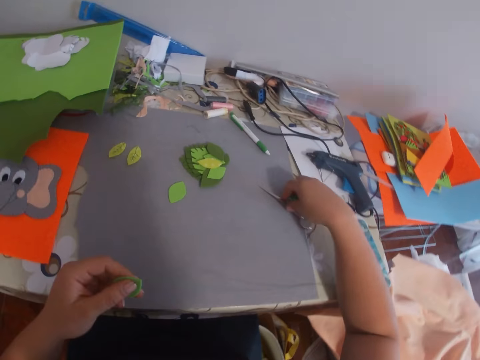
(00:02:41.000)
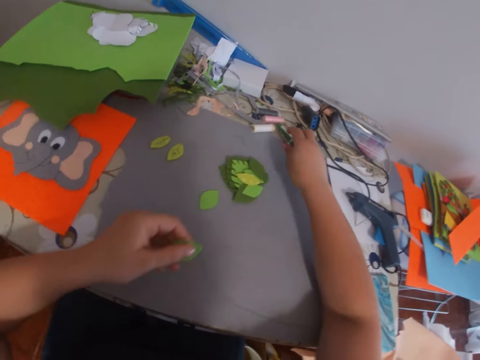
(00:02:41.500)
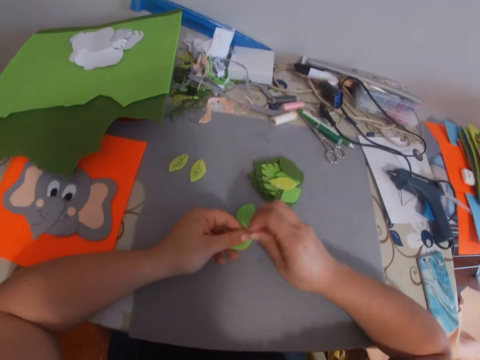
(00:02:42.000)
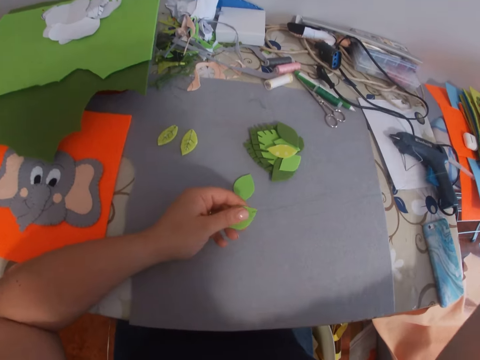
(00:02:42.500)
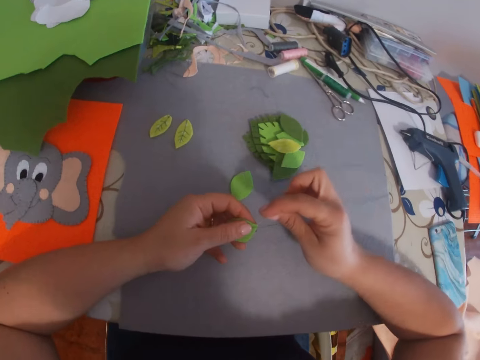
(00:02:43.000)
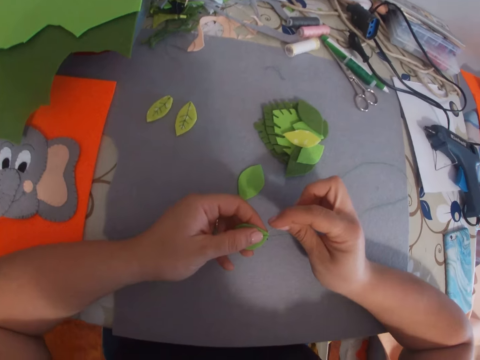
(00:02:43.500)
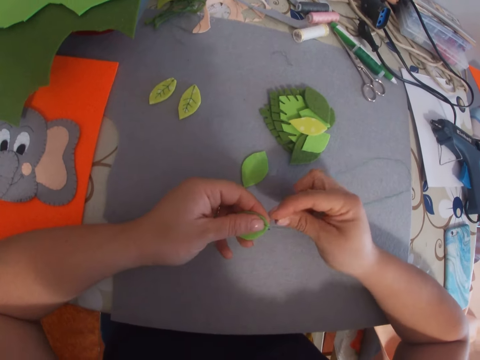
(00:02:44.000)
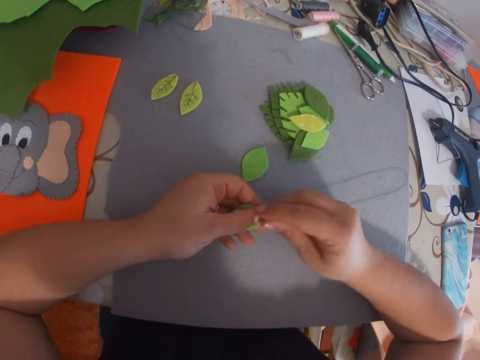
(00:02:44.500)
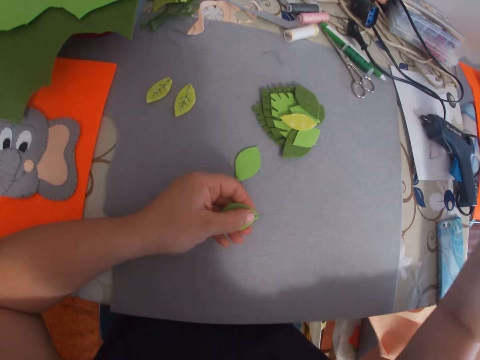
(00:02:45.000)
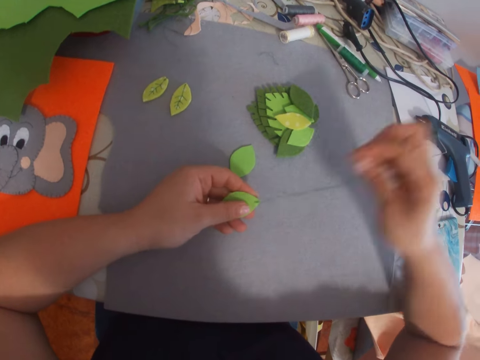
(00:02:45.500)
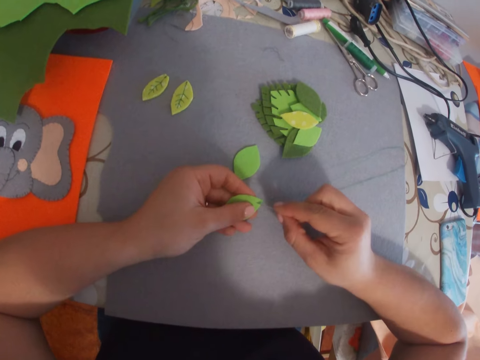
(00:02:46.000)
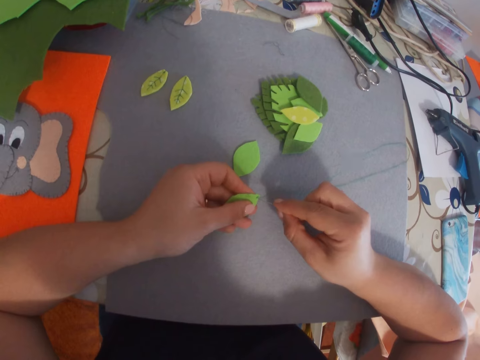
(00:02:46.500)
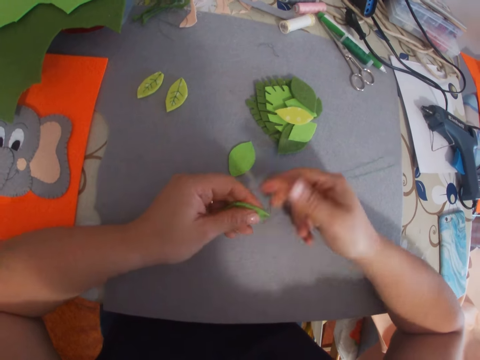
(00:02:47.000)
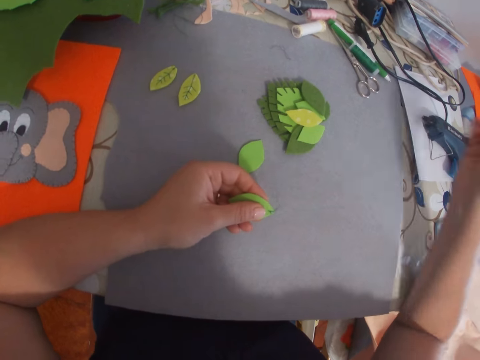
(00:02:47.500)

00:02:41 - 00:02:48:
The camera wearer pushes a pen aside. They push the scissors aside. They sew the leaf craft with the needle and thread.

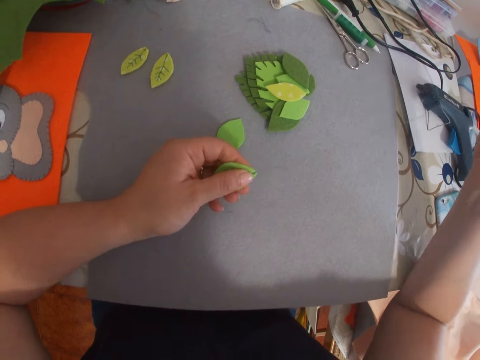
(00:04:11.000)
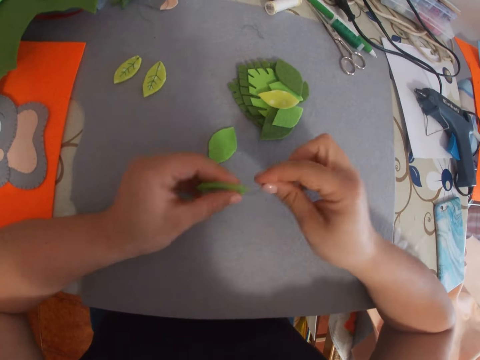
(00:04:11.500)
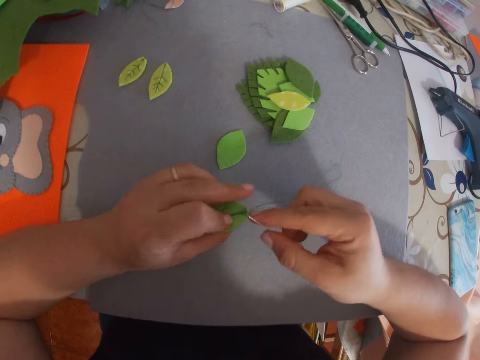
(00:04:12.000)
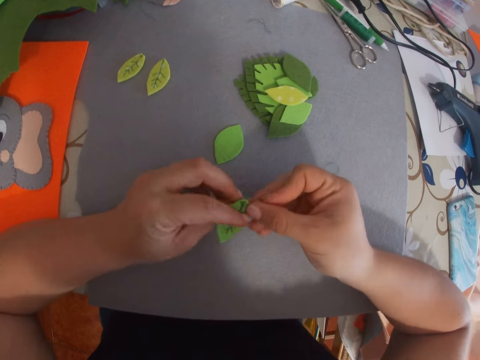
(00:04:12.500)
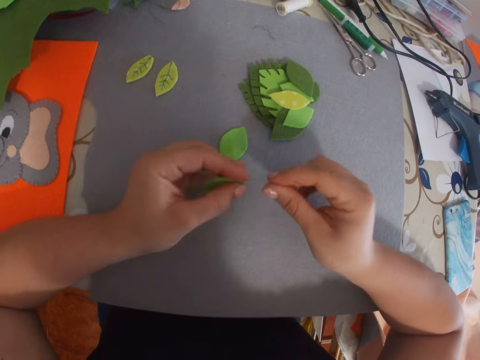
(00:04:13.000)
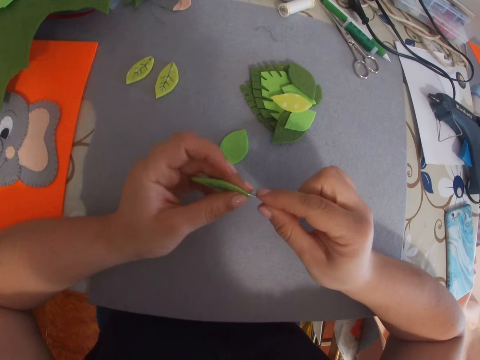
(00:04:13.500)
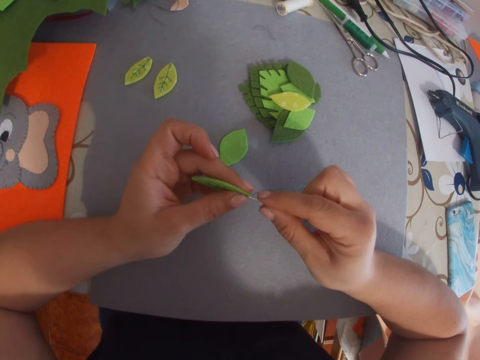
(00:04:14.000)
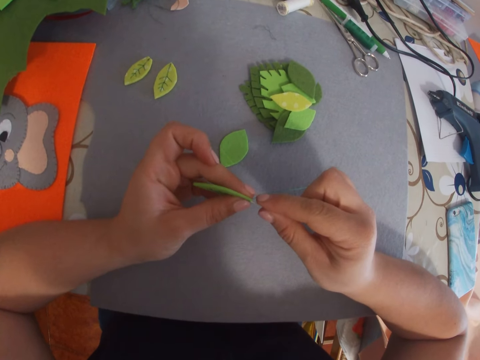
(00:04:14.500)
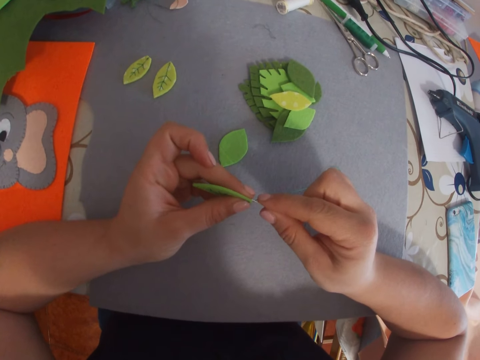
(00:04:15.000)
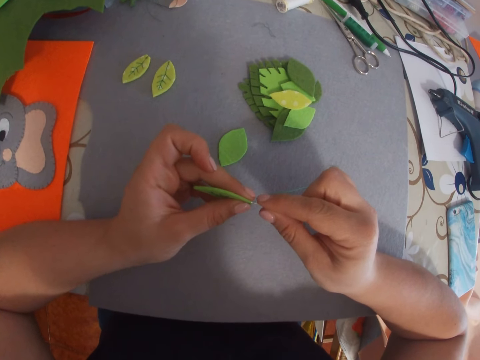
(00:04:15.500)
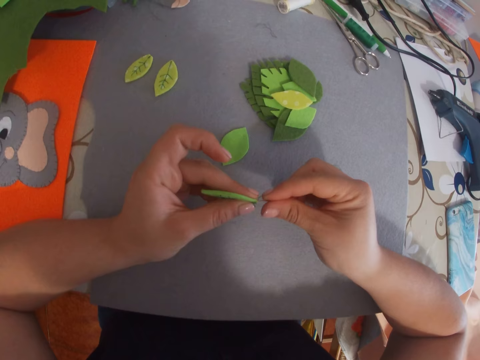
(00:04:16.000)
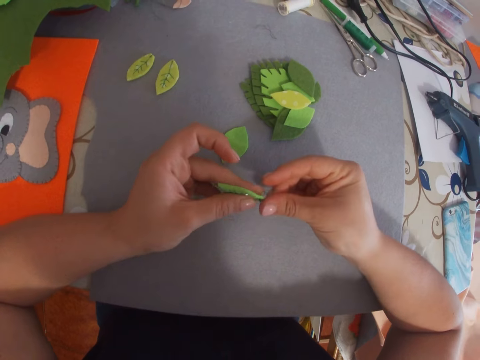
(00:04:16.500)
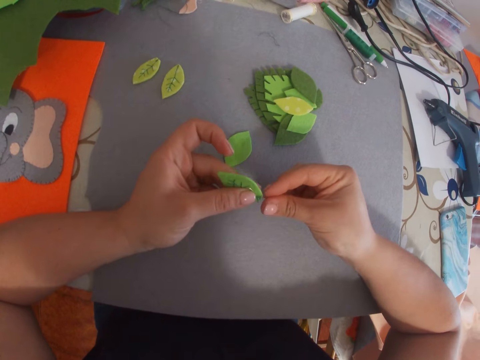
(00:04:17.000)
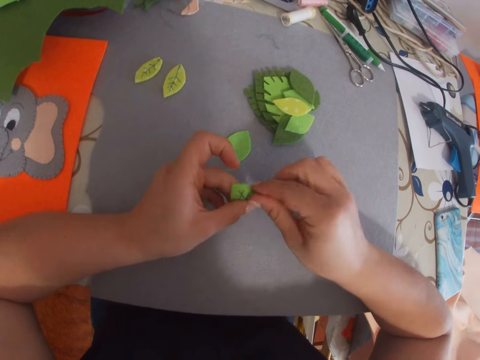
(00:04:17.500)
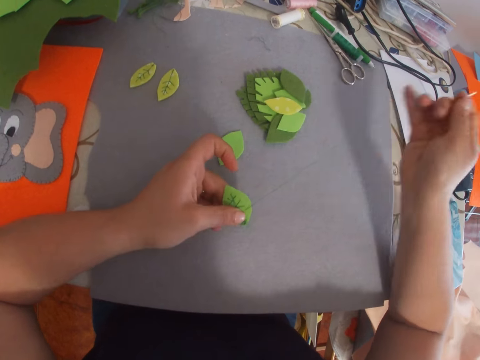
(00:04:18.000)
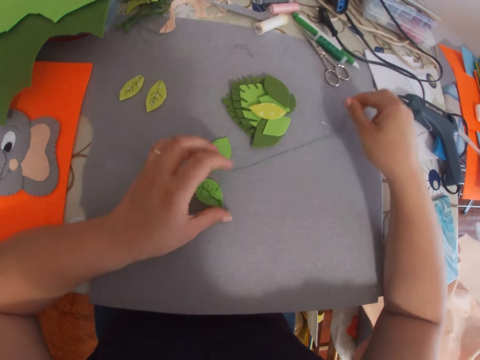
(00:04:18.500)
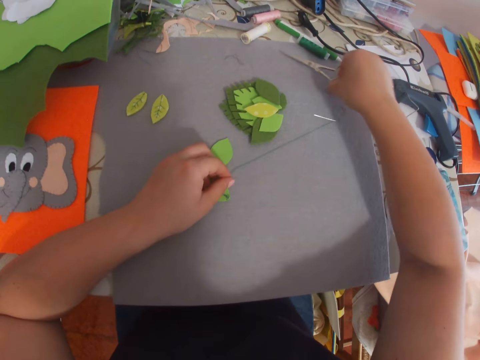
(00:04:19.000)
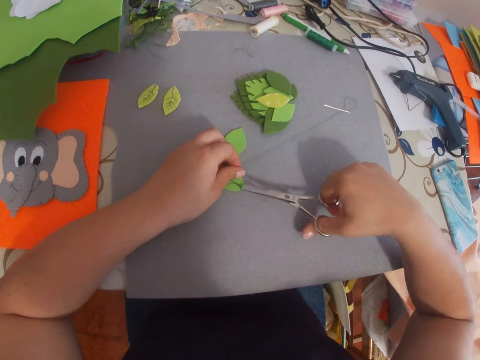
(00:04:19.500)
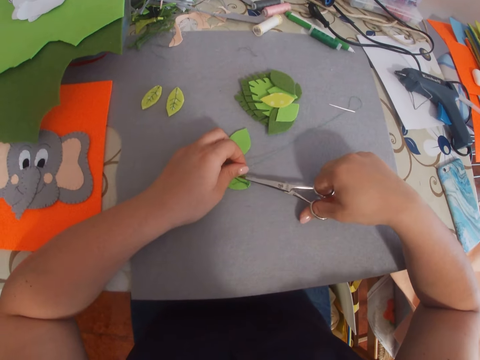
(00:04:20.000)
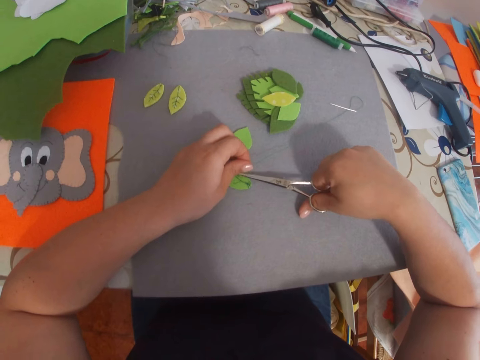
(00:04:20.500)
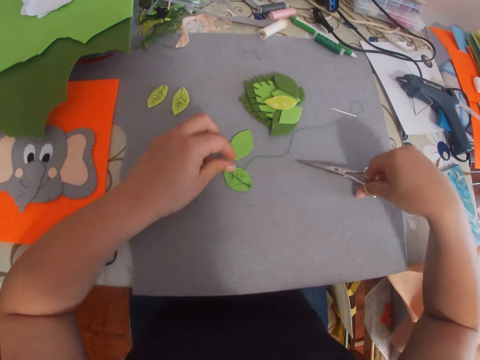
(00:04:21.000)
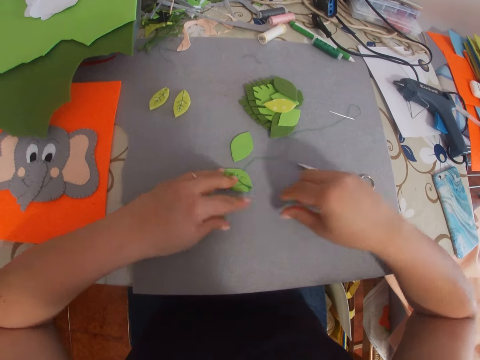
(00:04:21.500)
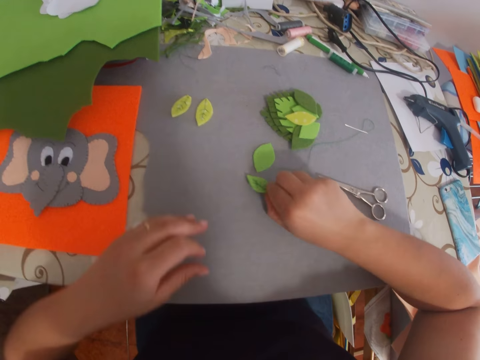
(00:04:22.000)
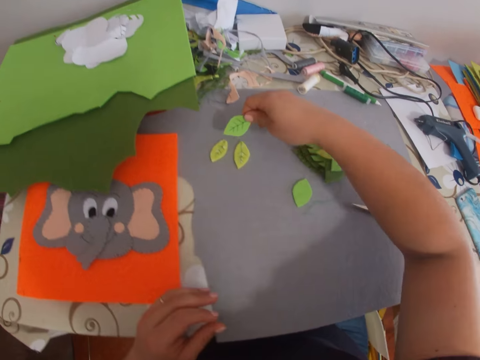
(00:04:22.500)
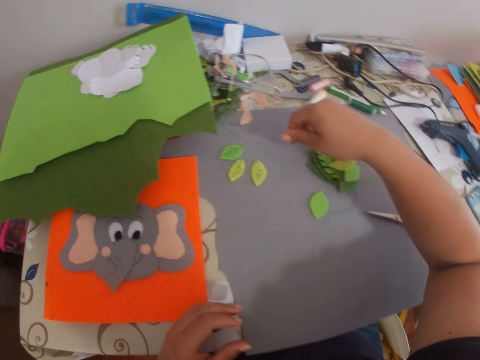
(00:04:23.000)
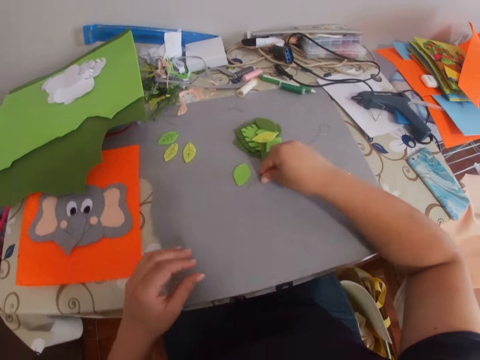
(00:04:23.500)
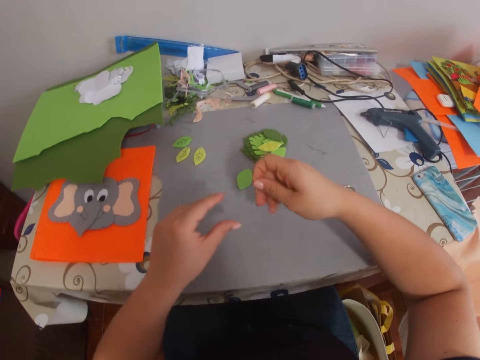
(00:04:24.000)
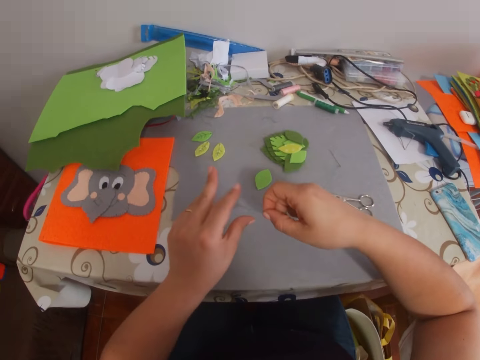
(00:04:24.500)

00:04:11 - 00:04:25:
The camera wearer turns a piece of cloth or leaf craft over. They sew the piece of cloth with a needle. They drop the needle on the table. They pick the scissors from the table. They cut off the thread from the leaf craft with the scissors. They drop the scissors on the table. They move the leaf craft to another part of the table. They pick the piece of cloth from the table and drop the piece of cloth aside. They pick the thread from the table.

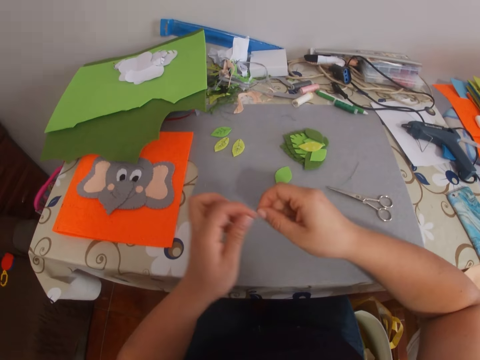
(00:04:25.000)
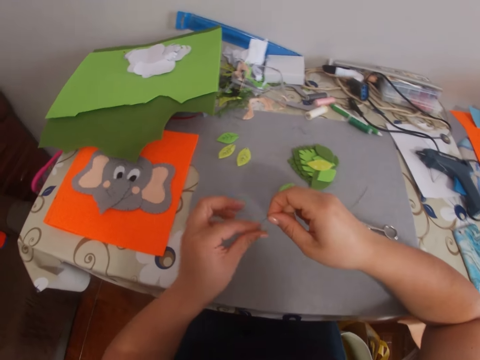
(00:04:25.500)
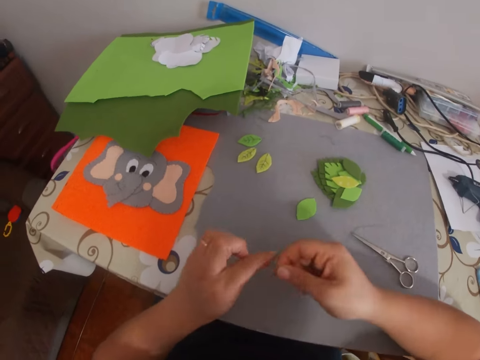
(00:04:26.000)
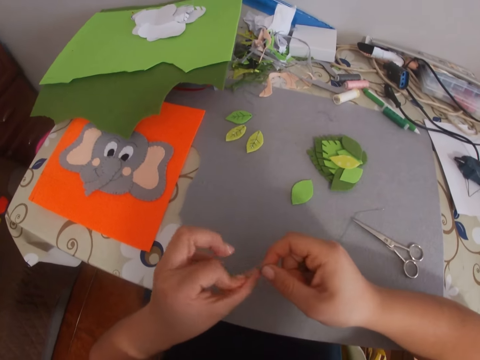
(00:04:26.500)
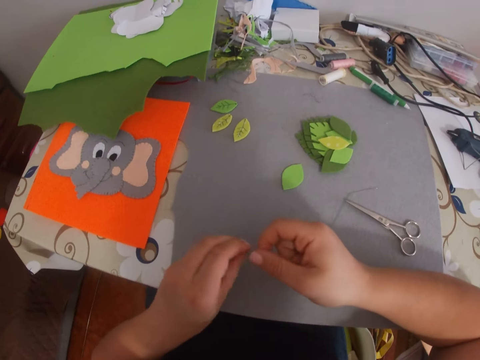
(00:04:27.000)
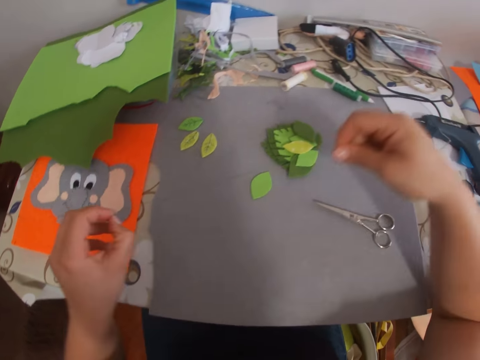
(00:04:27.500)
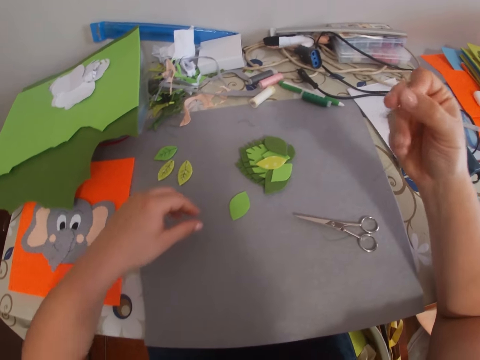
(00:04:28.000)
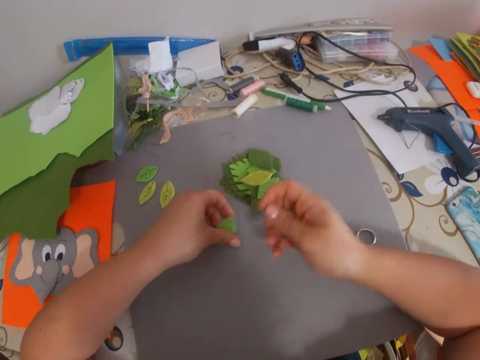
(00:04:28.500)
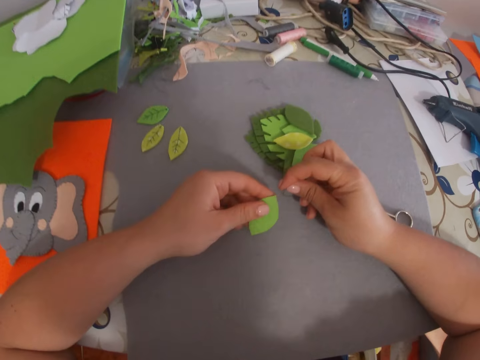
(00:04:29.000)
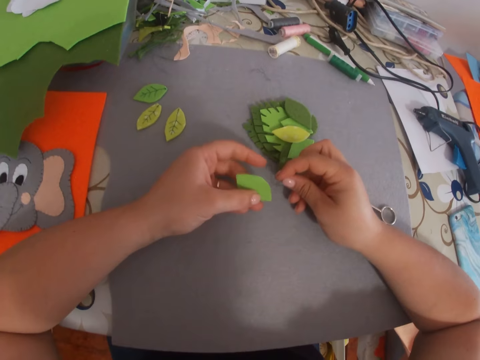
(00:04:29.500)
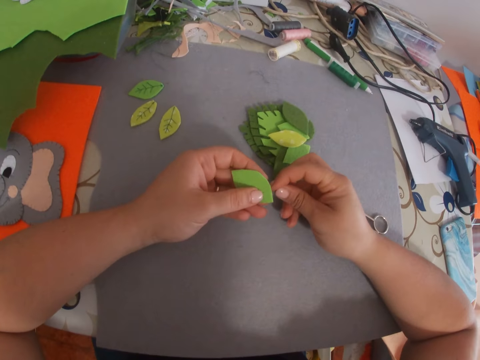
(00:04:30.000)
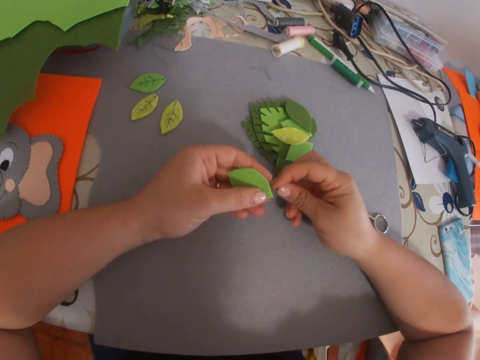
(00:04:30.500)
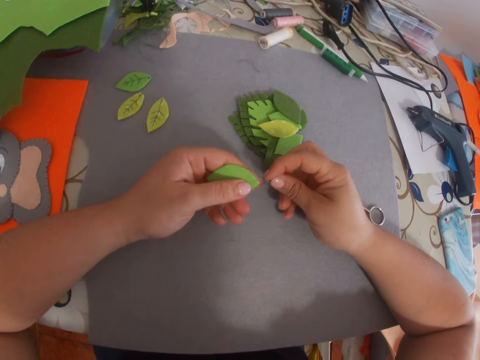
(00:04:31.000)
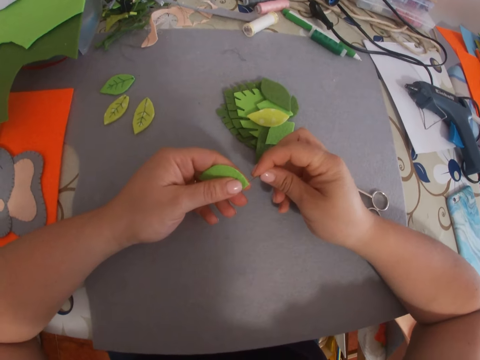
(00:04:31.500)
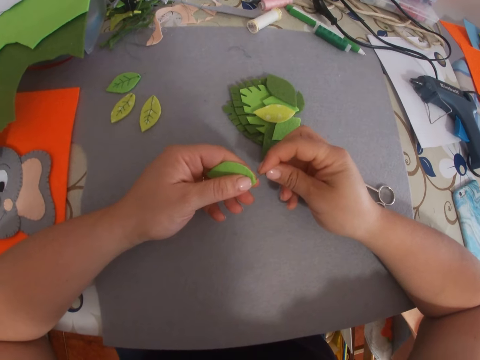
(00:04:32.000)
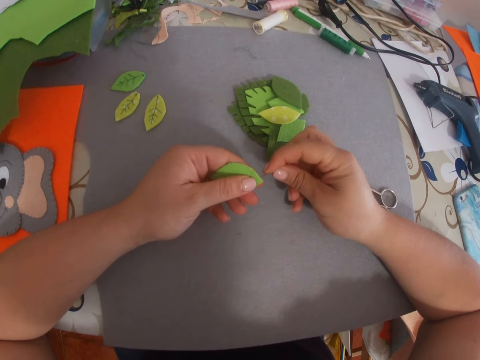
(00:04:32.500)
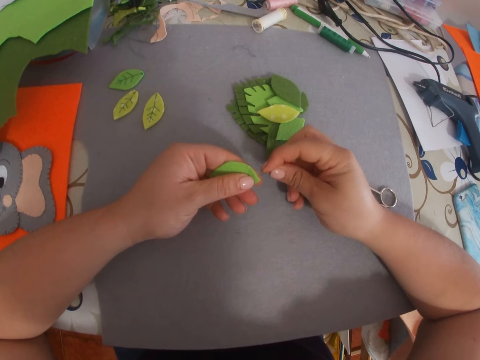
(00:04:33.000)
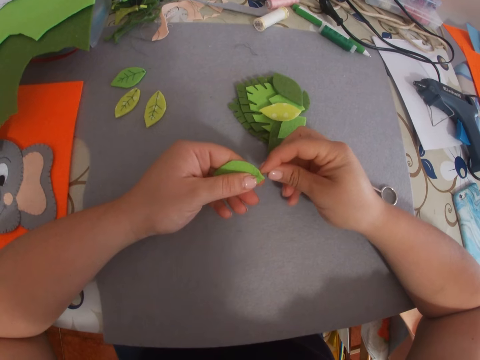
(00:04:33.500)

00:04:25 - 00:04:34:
The camera wearer knots the ends of the thread together. They pick another leaf craft from the table. They sew the leaf craft with the needle and thread.
